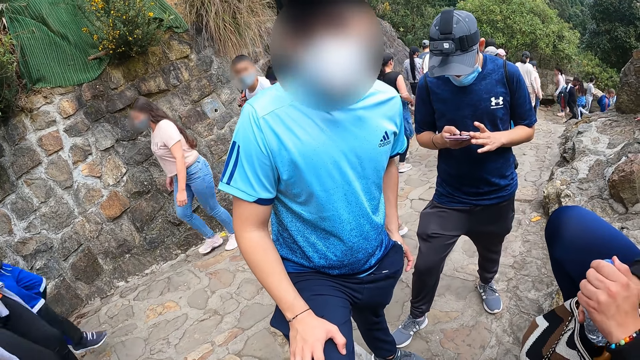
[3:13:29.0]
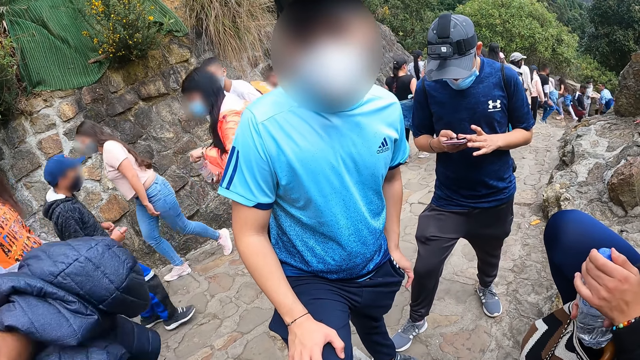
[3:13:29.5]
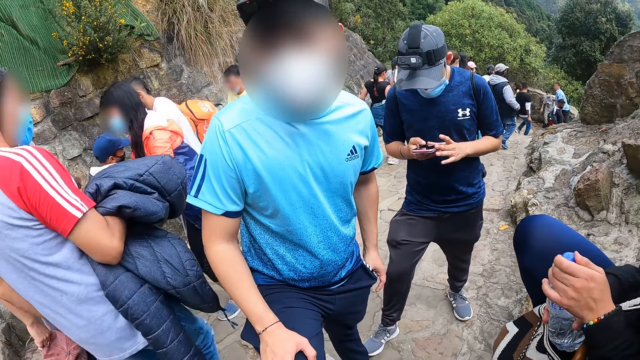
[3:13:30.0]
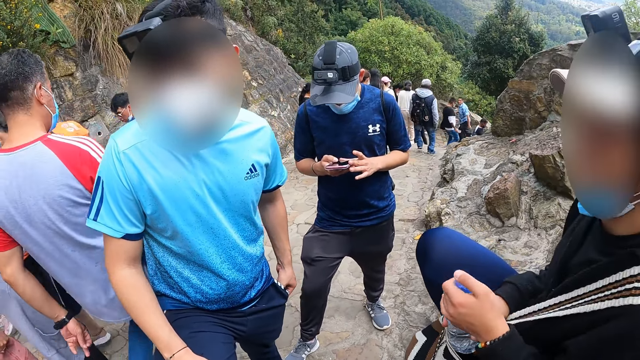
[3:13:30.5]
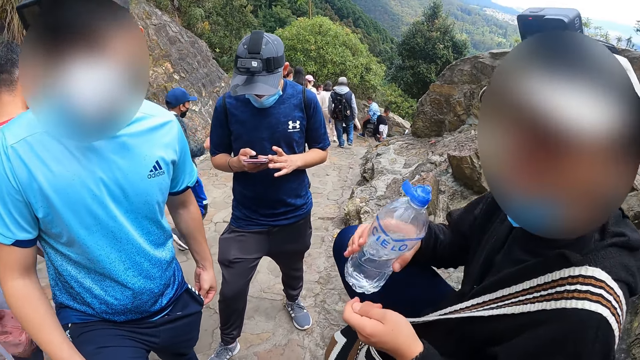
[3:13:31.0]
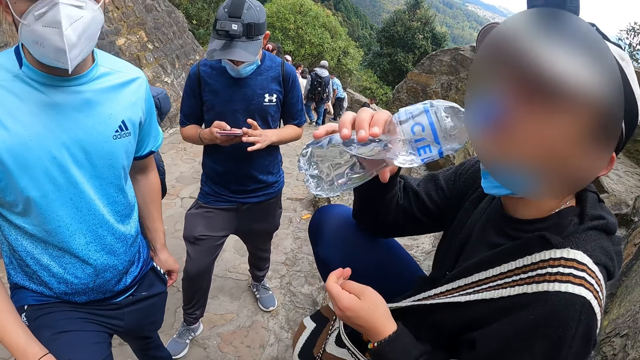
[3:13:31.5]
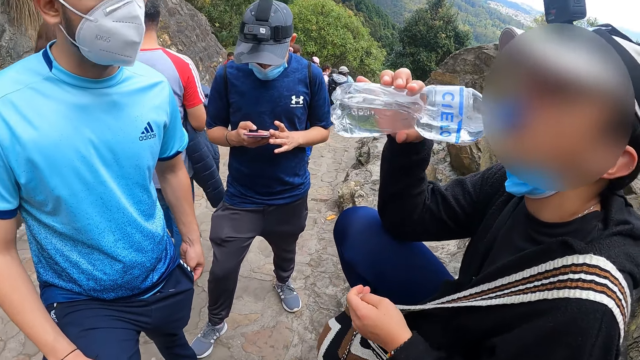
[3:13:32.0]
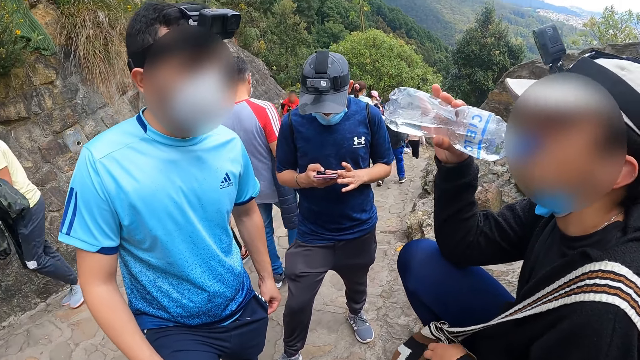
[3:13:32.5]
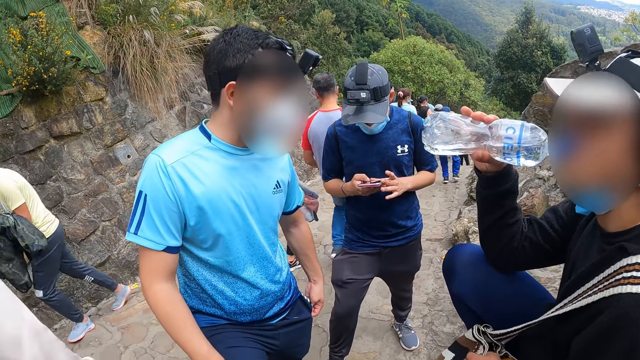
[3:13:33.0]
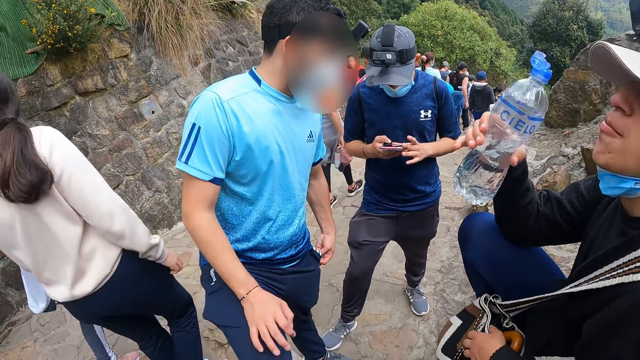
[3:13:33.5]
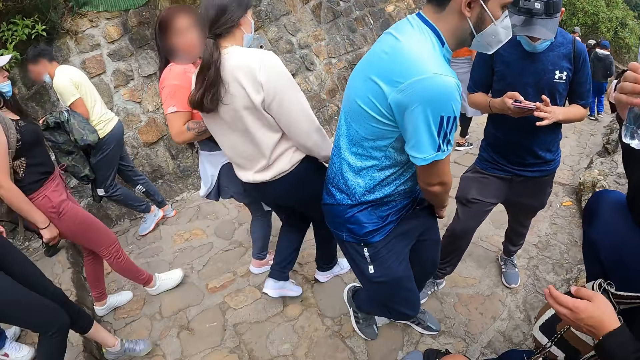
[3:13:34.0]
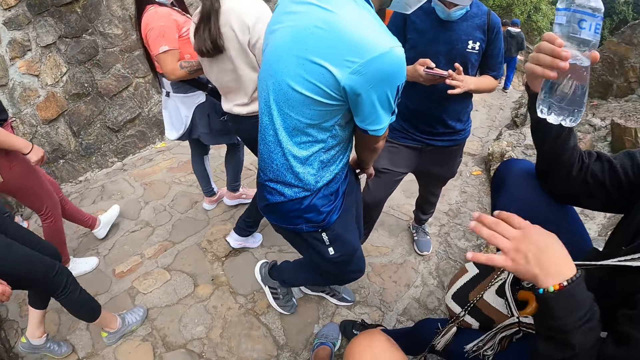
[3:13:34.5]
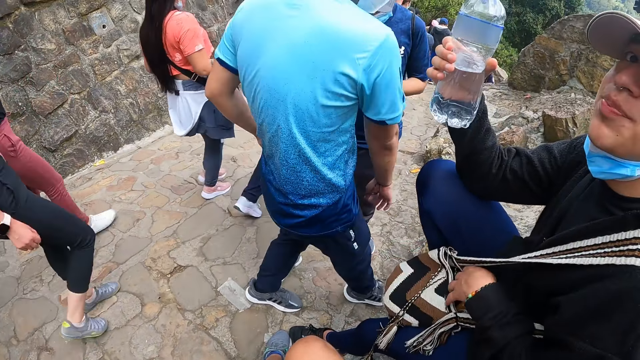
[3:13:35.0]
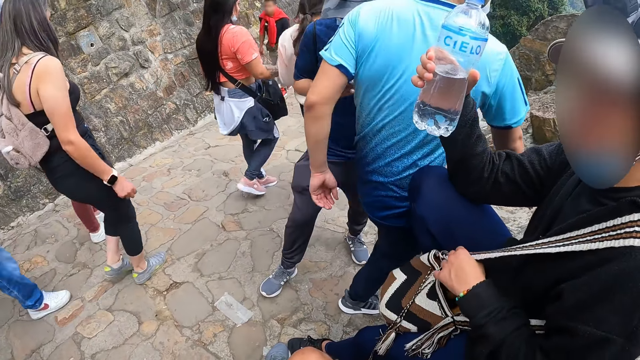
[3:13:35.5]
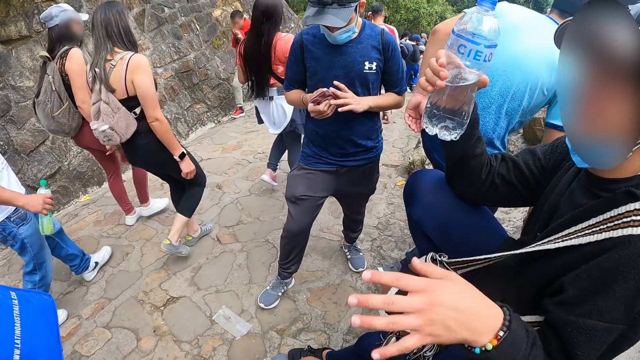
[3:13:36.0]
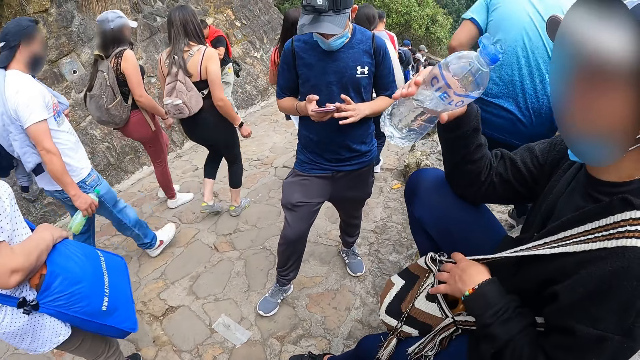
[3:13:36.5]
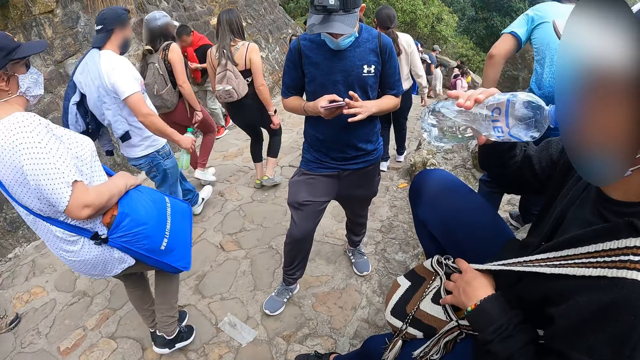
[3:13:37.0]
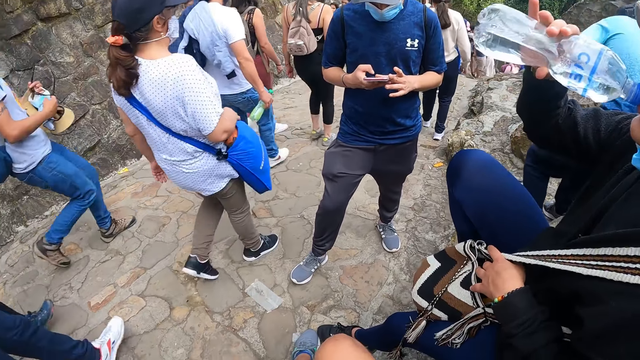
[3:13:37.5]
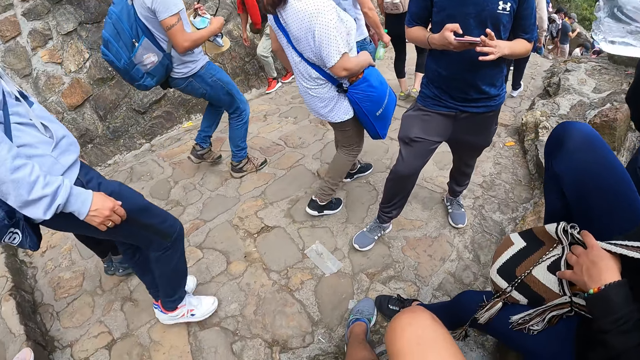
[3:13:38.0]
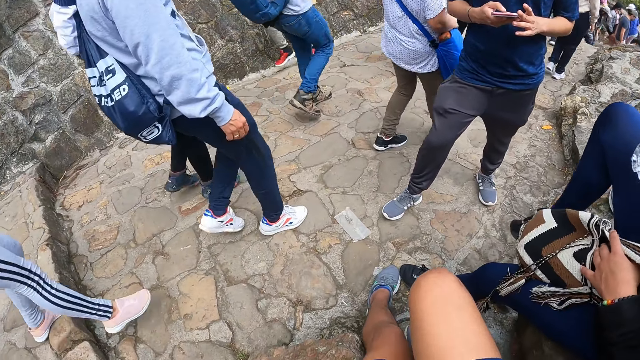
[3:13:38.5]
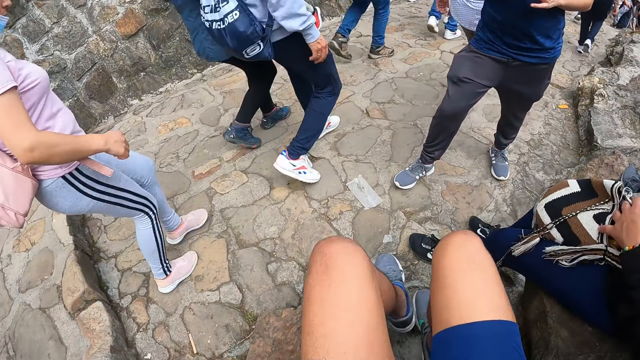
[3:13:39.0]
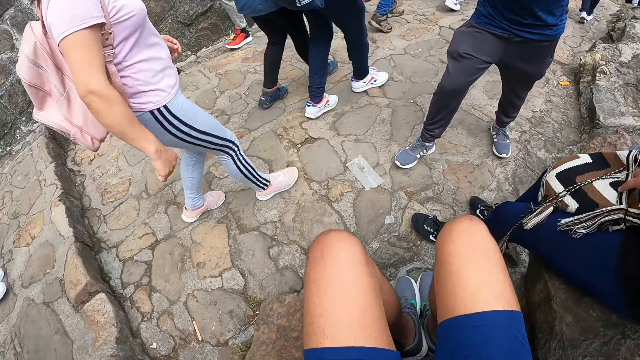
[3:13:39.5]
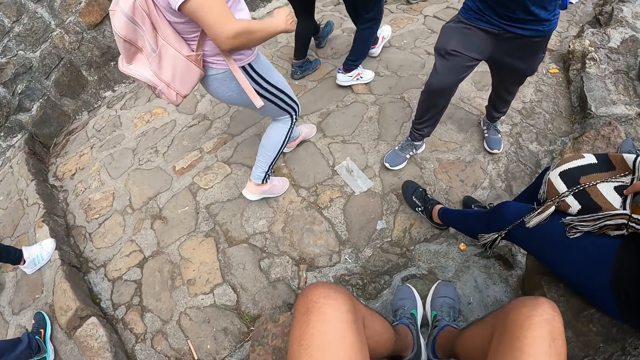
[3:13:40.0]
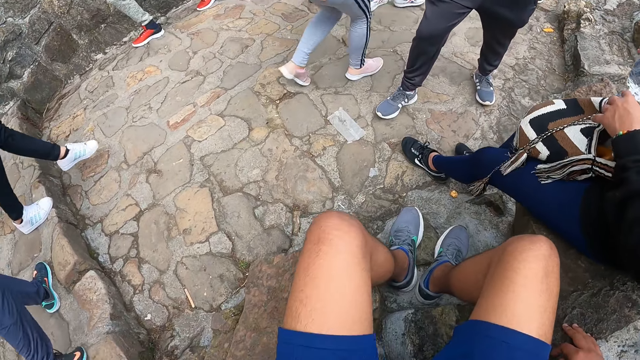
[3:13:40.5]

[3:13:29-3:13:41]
The man opens the bottle of water on his right hand with his left hand. He drinks from the bottle of water with his right hand. Another man walks a few steps. A woman sits down.

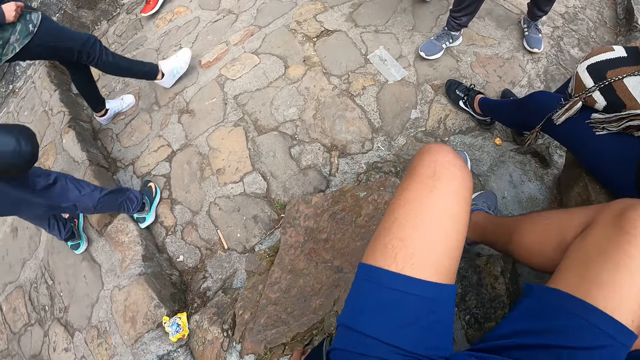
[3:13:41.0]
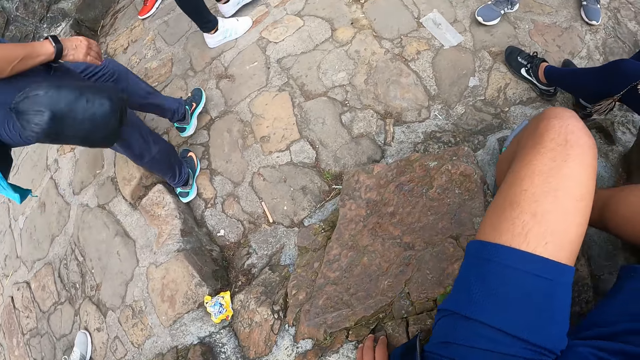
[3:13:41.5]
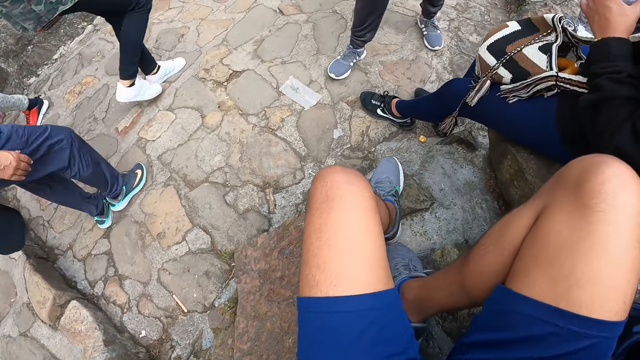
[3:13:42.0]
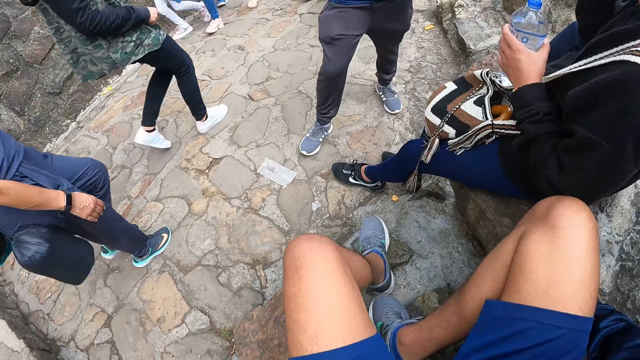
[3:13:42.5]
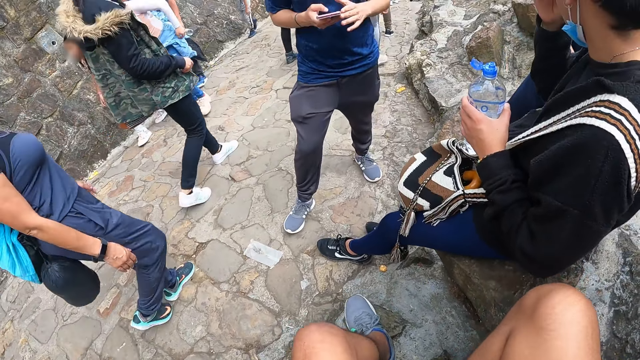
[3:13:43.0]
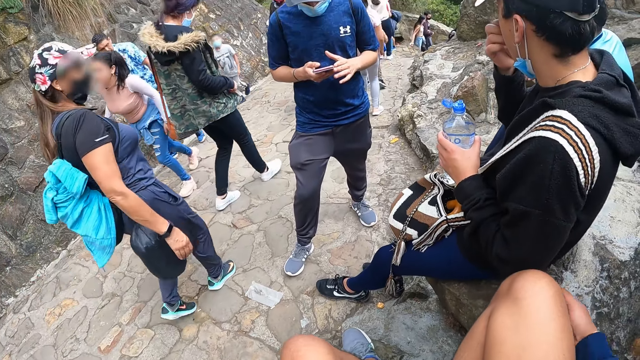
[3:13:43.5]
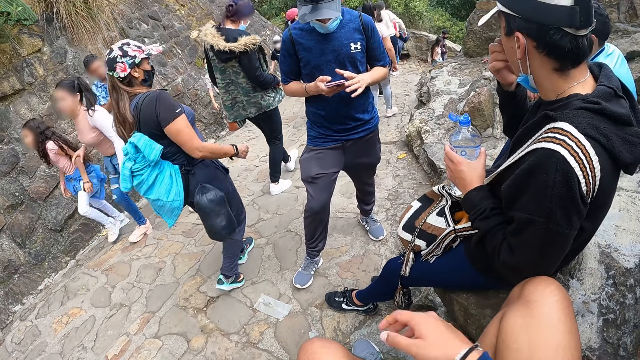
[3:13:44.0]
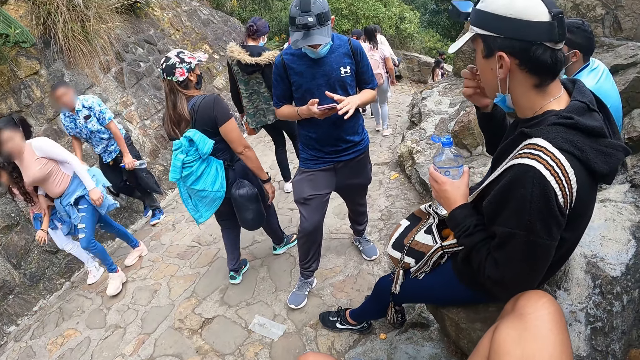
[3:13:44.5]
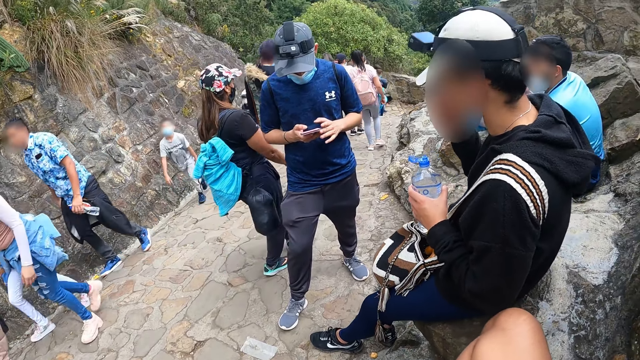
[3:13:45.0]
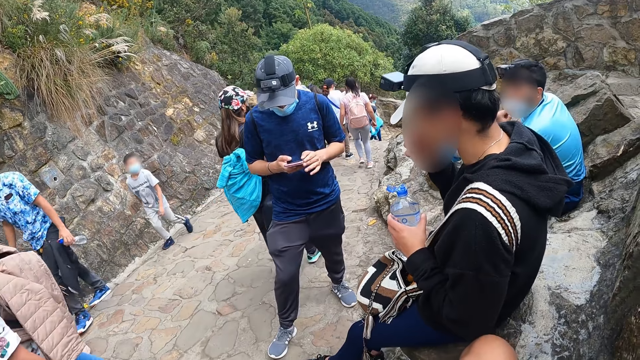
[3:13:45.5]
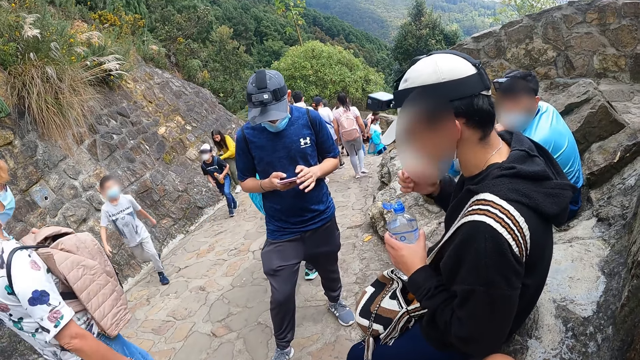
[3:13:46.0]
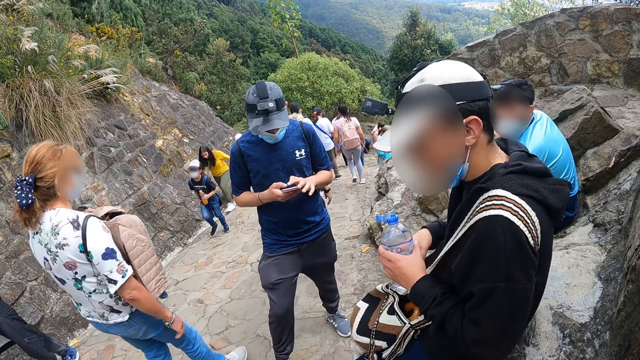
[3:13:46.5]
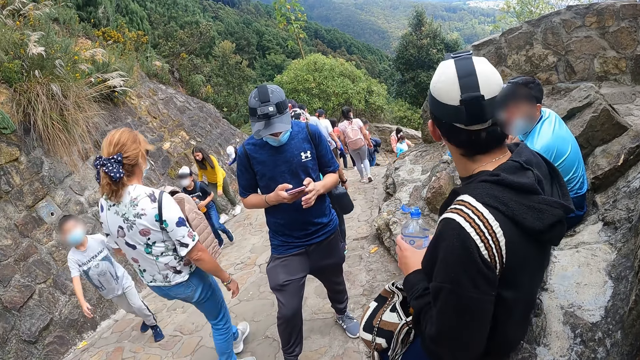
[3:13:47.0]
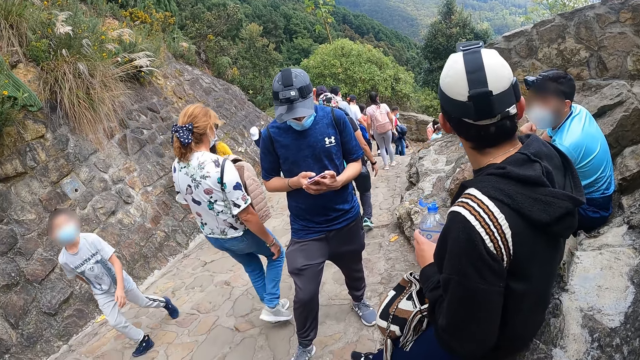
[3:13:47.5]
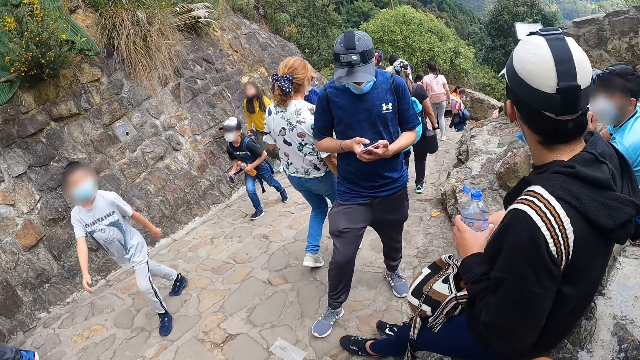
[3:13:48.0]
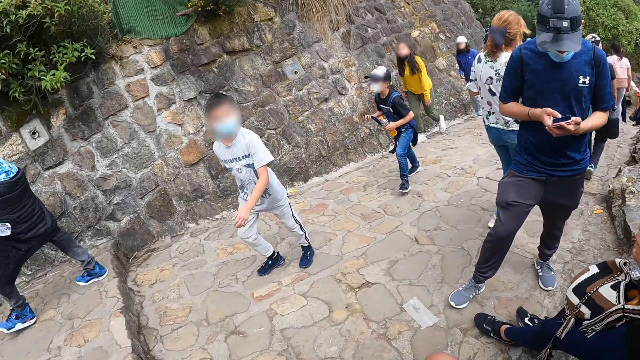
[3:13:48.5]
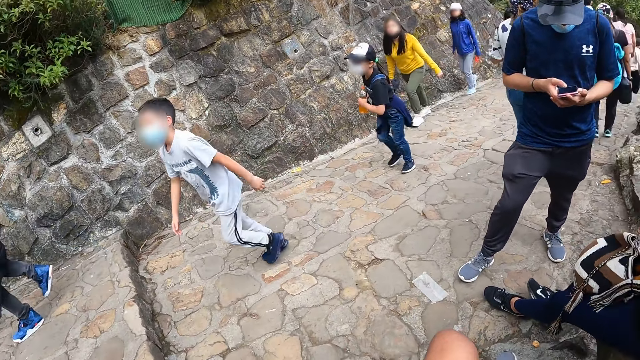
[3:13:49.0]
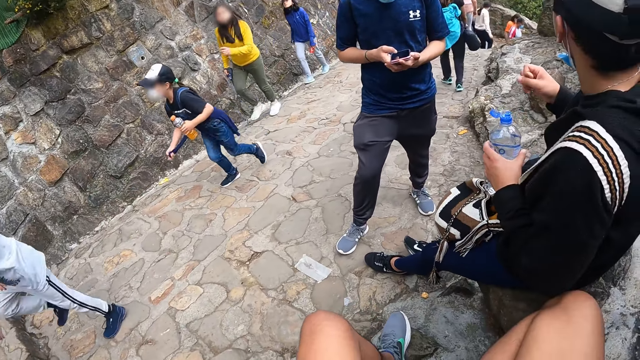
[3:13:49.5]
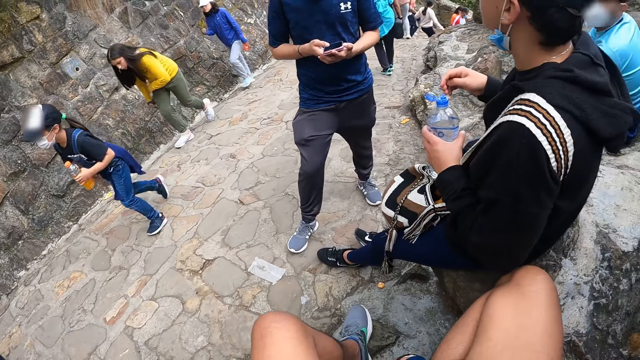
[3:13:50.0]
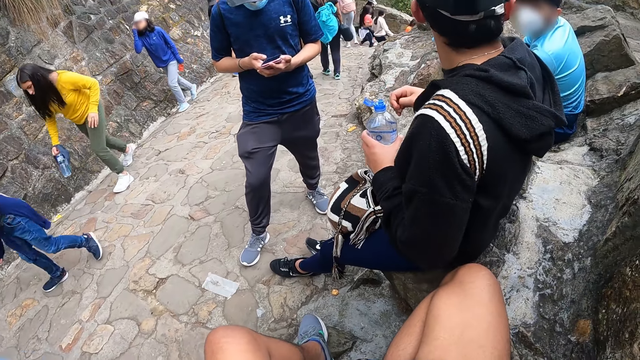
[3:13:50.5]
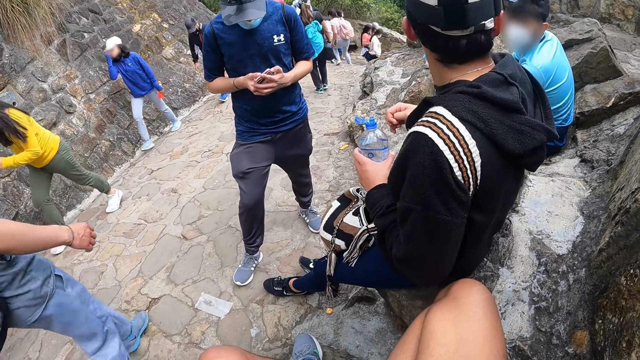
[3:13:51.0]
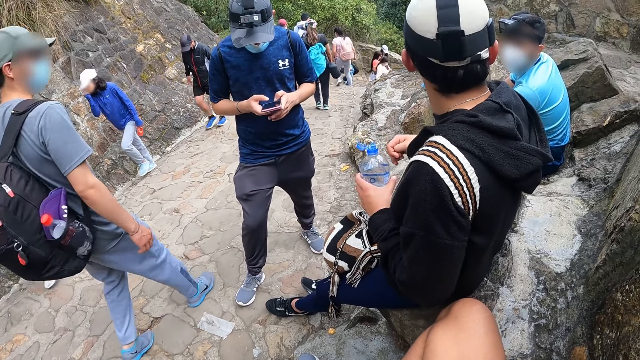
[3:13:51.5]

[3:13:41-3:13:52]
The camera wearer moves his leg. He moves his hand. A man touches the bottle with his right hand.
